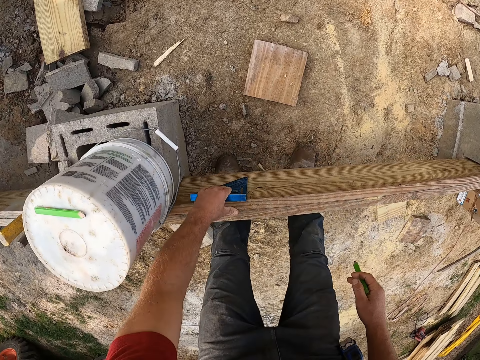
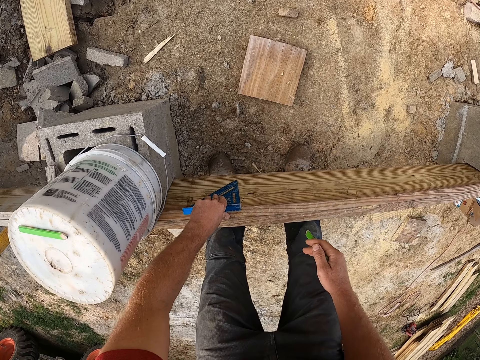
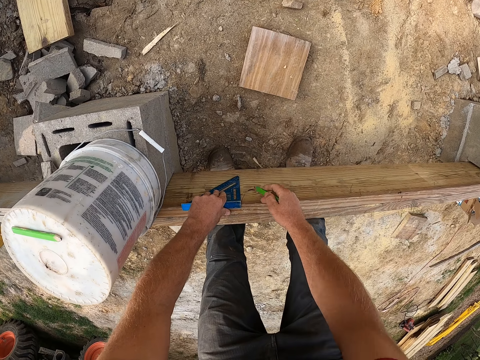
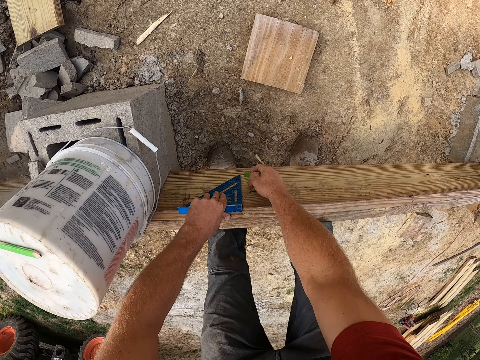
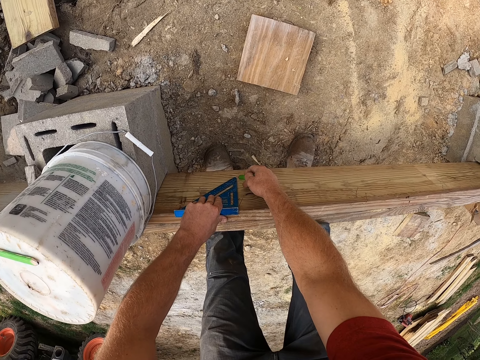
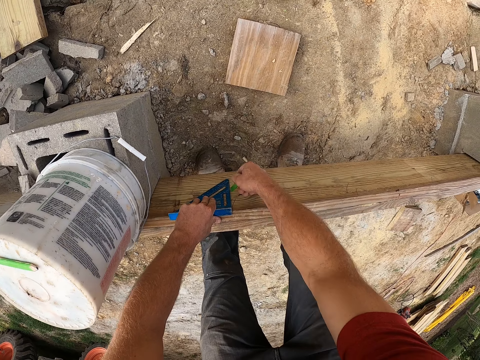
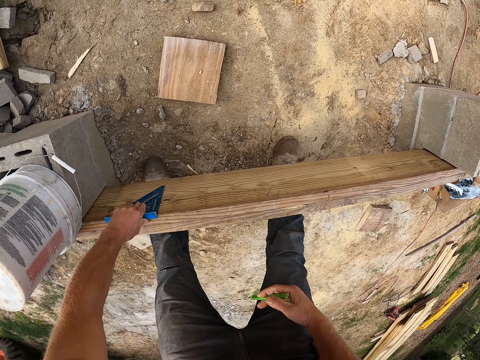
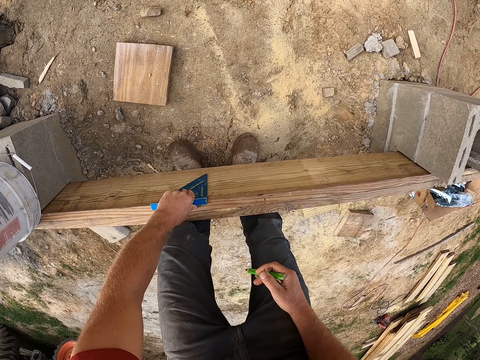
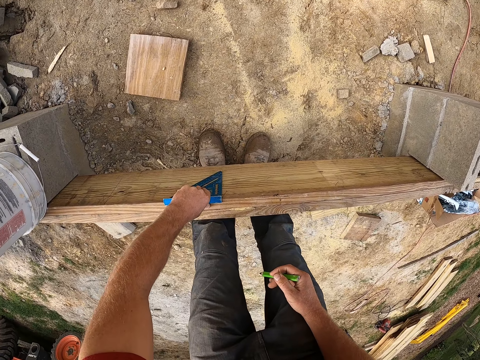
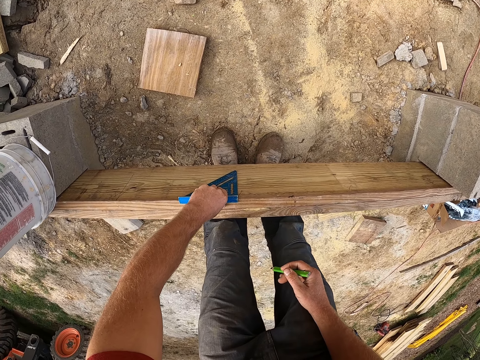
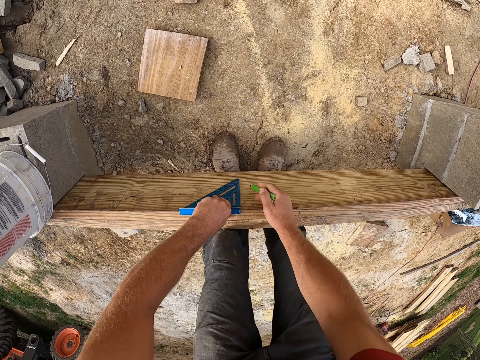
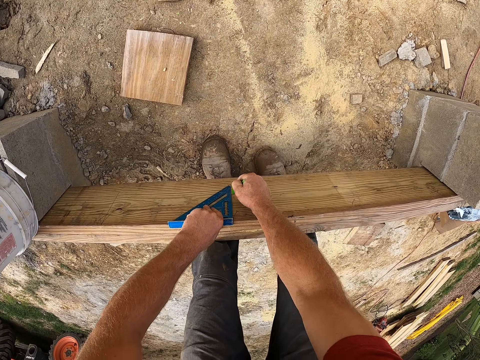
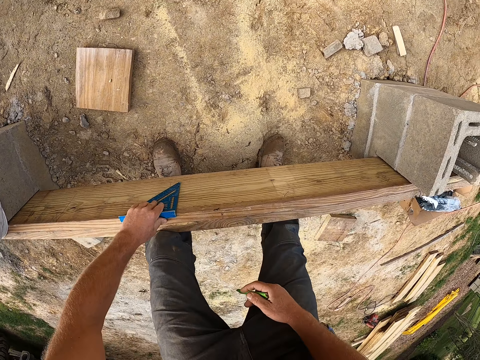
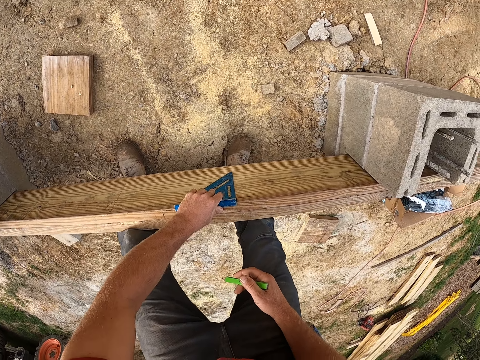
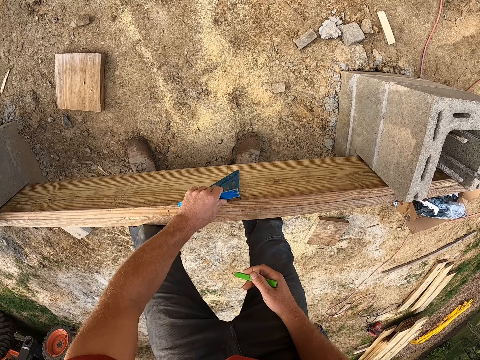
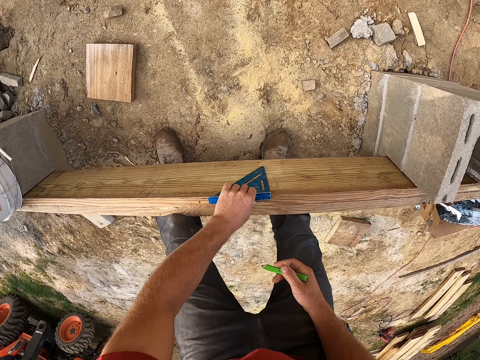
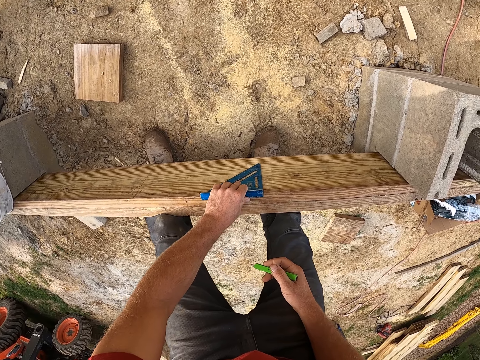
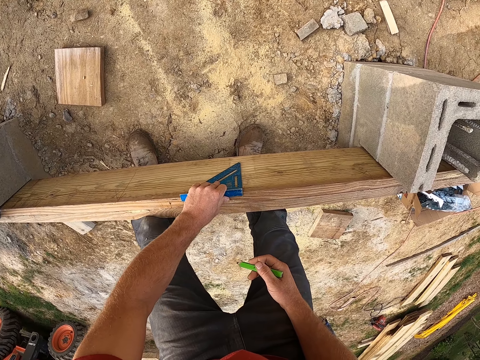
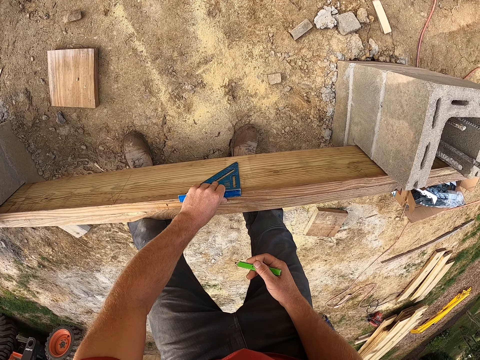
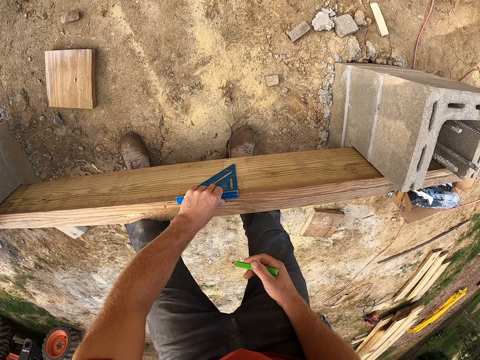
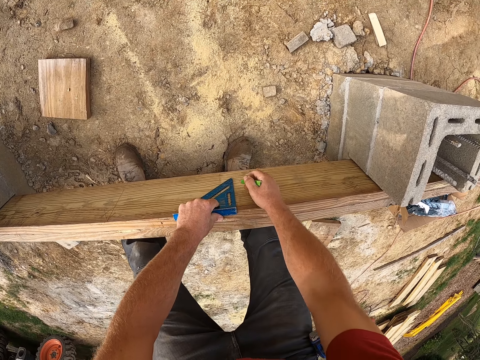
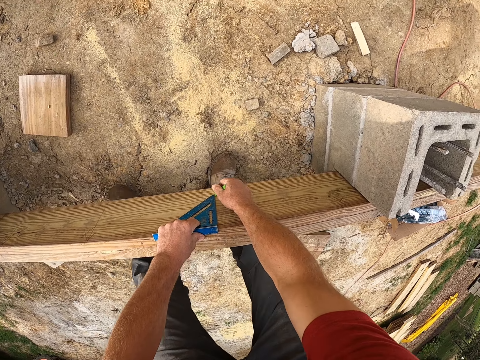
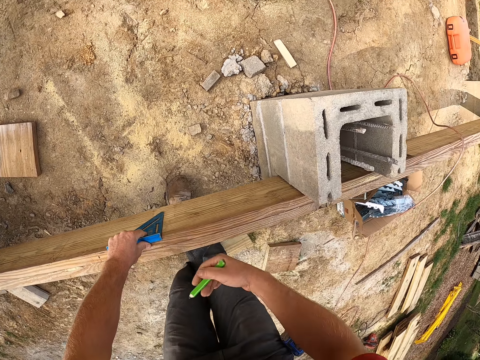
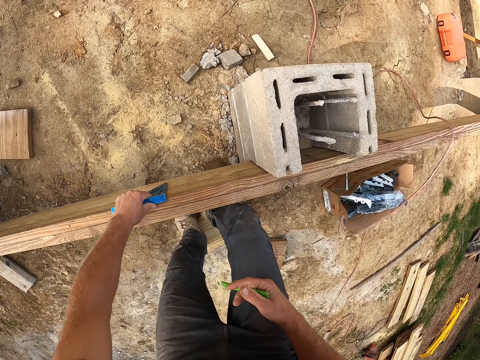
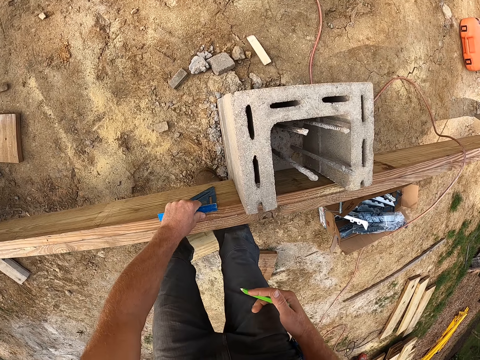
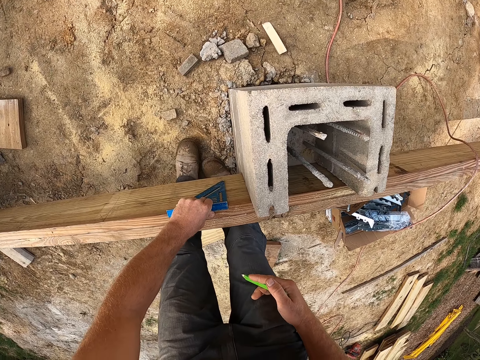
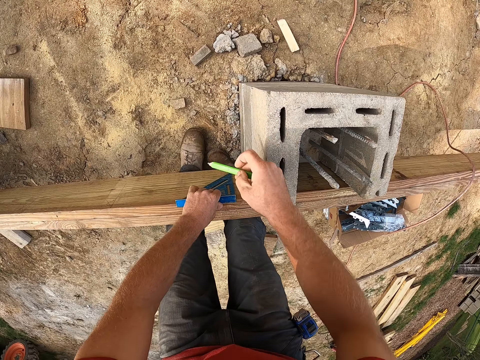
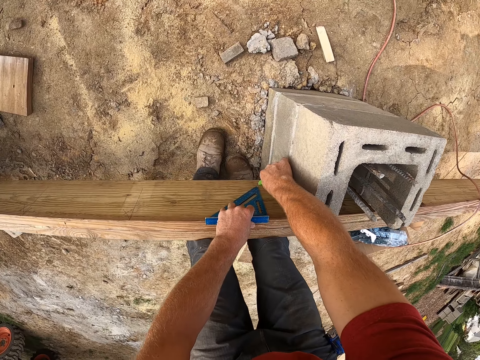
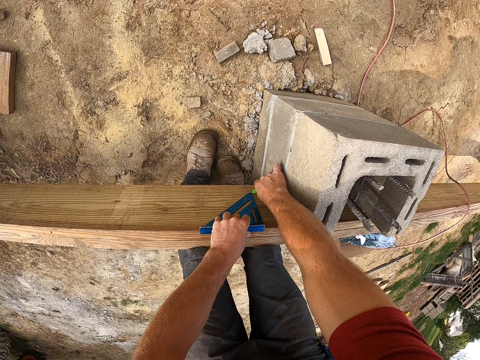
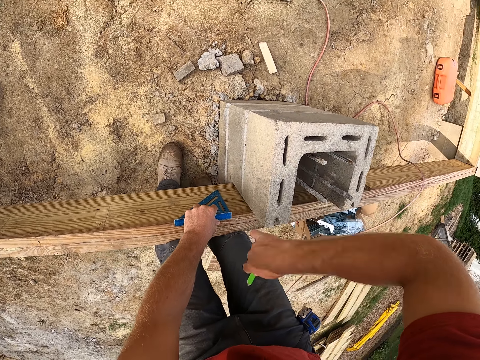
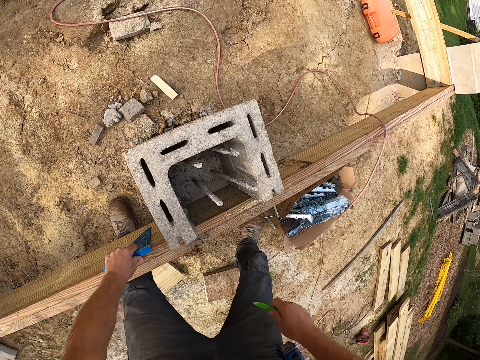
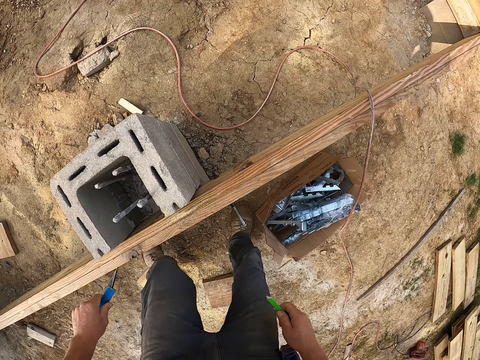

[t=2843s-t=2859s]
The camera wearer measures a part of a wooden plank with the square ruler. They mark the wooden plank with the pencil. They measure a part of the wooden plank with the square ruler. They mark the wooden plank with the pencil. They measure a part of the wooden plank with the square ruler. They mark the wooden plank with the pencil. They measure a part of the wooden plank with the square ruler. They mark the wooden plank with the pencil.

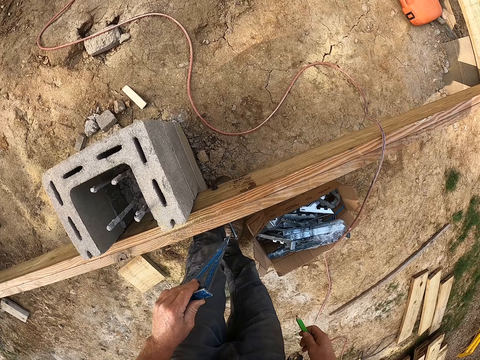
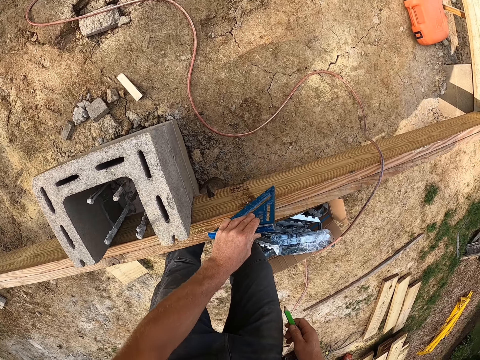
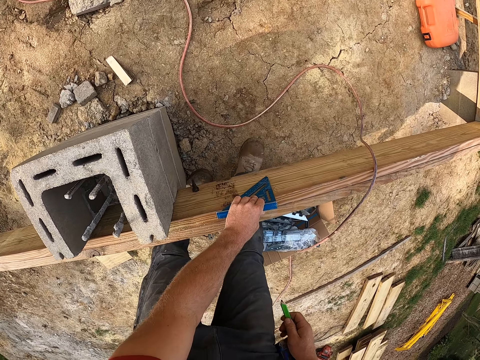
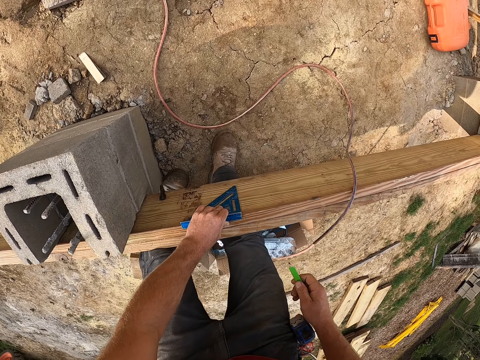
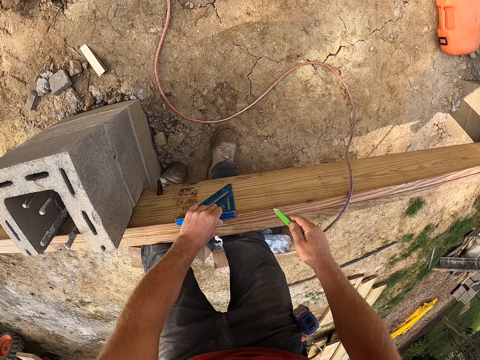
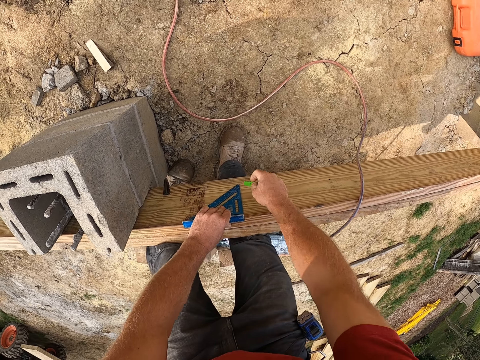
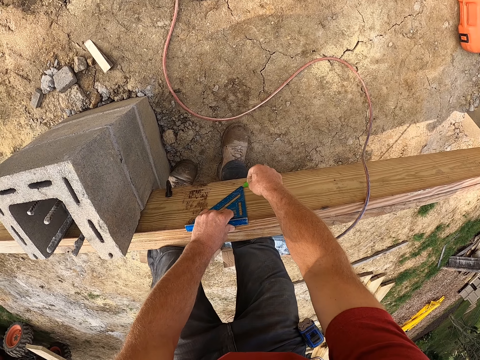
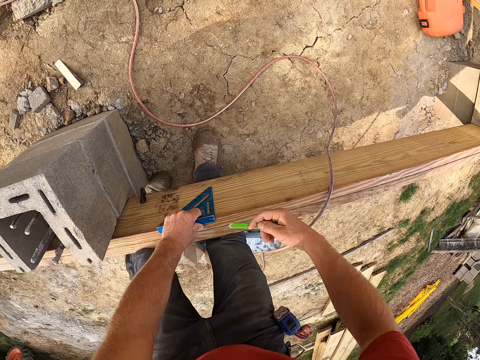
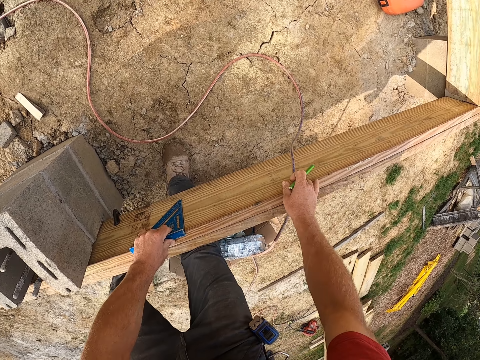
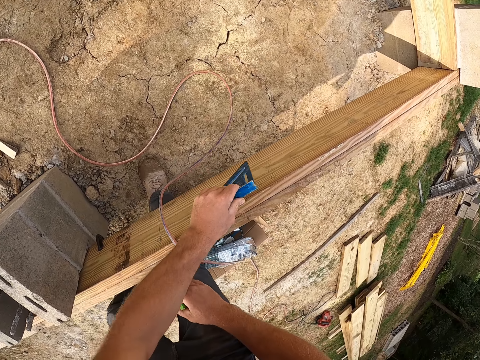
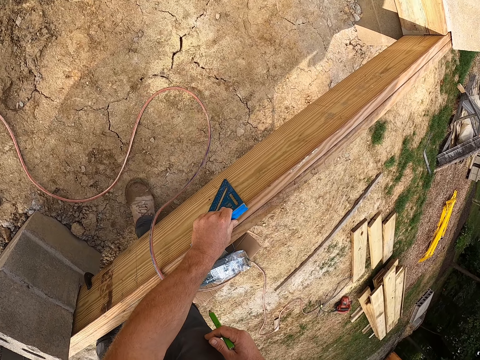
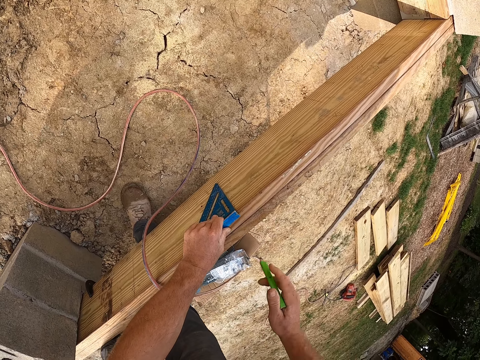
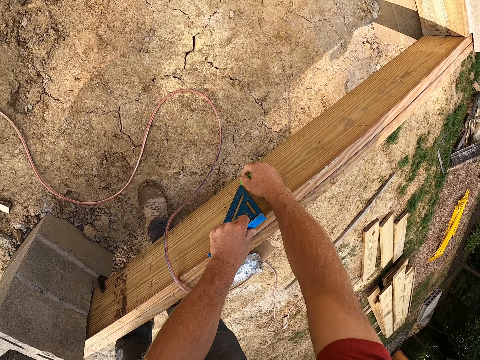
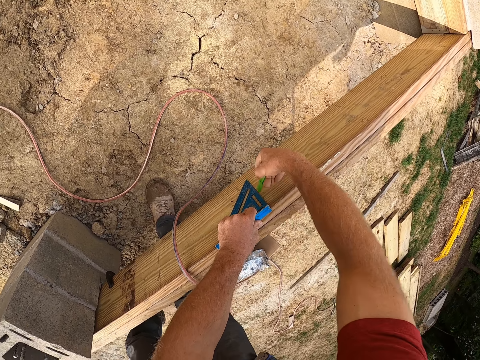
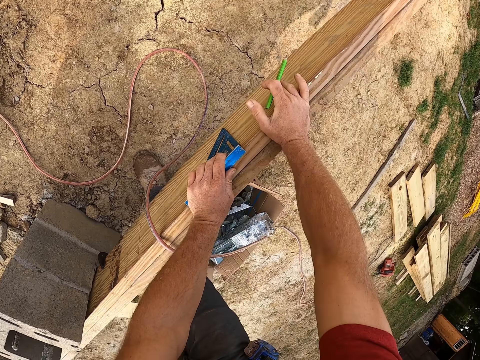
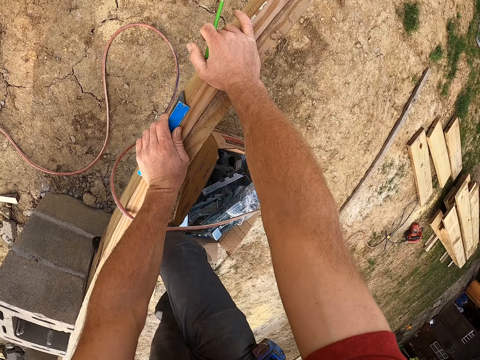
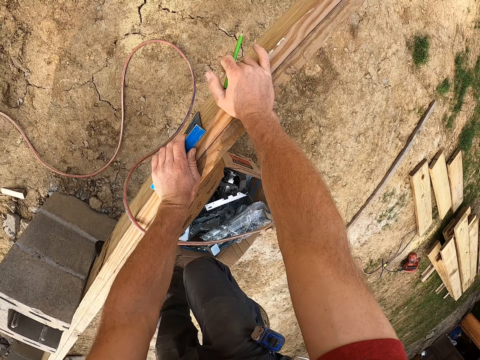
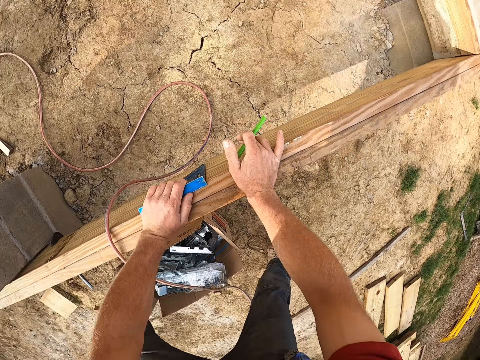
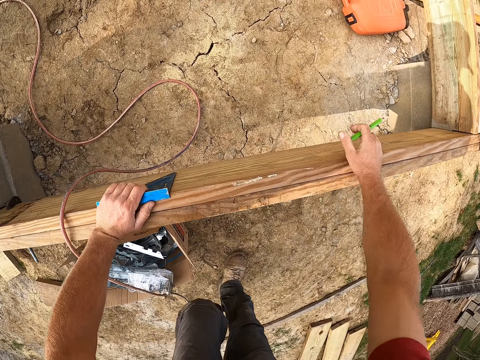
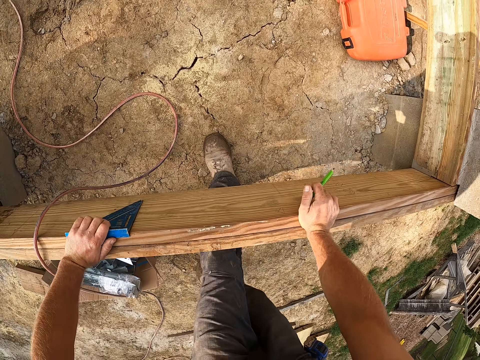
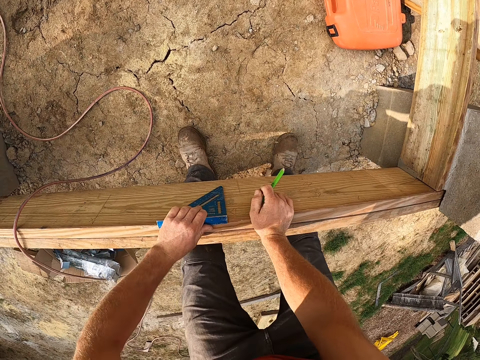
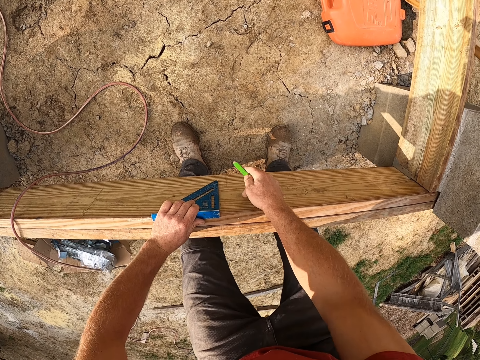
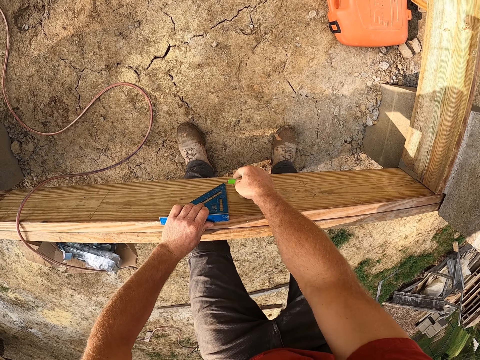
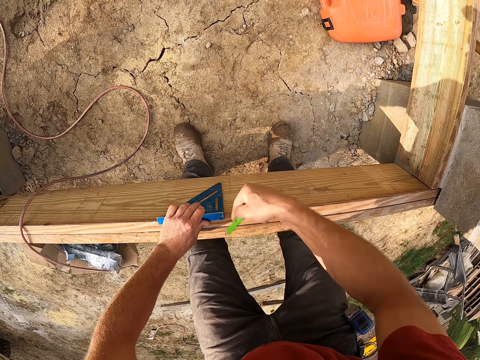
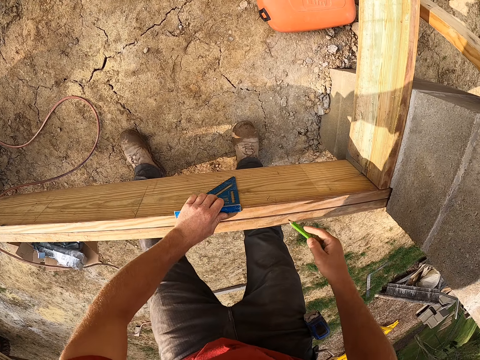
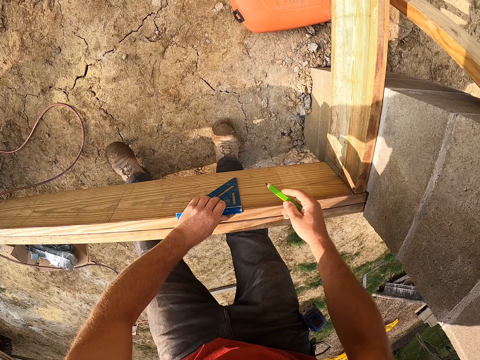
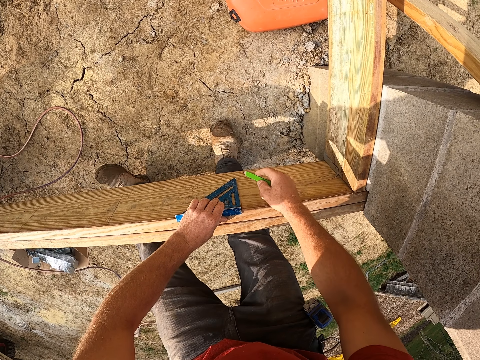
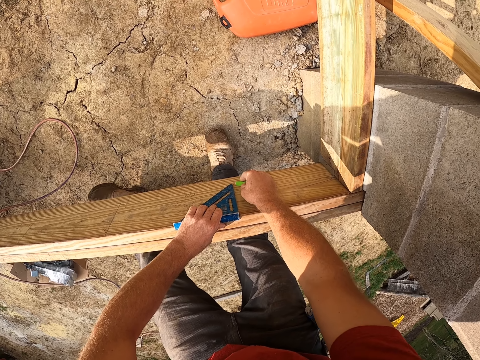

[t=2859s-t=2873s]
The camera wearer measures a part of a wooden plank with the square ruler. They mark the wooden plank with the pencil. They move a wire on the wooden frame. They measure a part of the wooden plank with the square ruler. They mark the wooden plank with the pencil. They walk around the building. They measure a part of the wooden plank with the square ruler. They mark the wooden plank with the pencil. They measure a part of the wooden plank with the square ruler.
